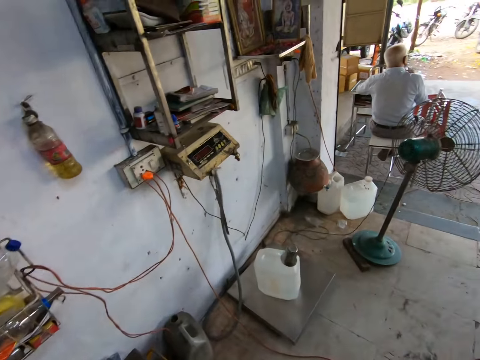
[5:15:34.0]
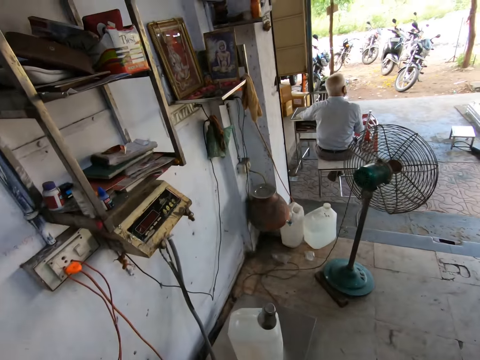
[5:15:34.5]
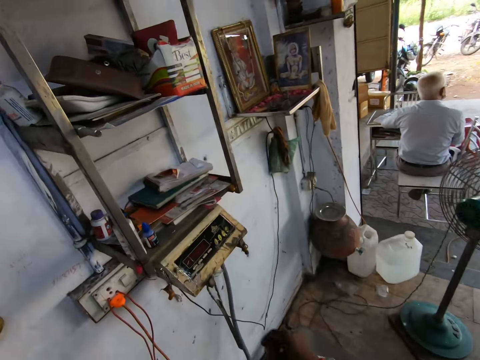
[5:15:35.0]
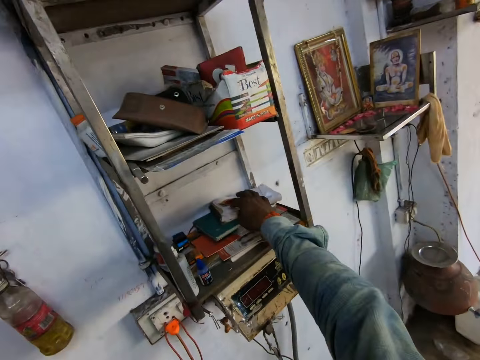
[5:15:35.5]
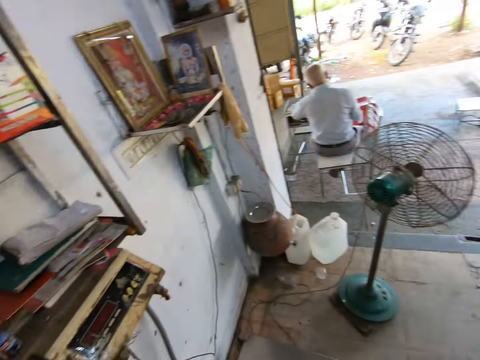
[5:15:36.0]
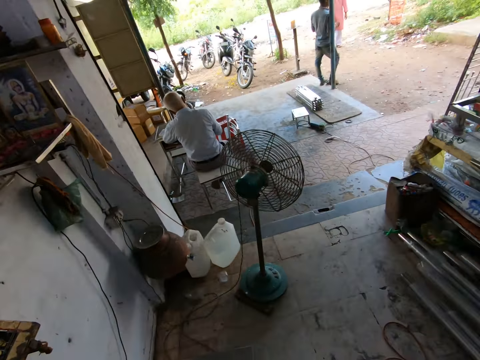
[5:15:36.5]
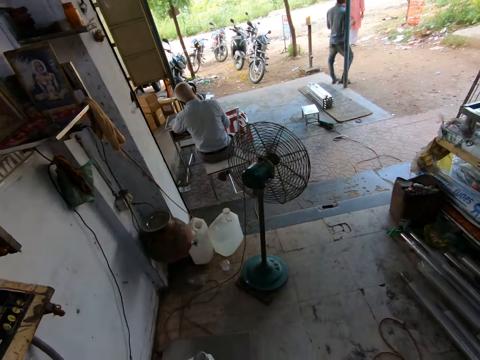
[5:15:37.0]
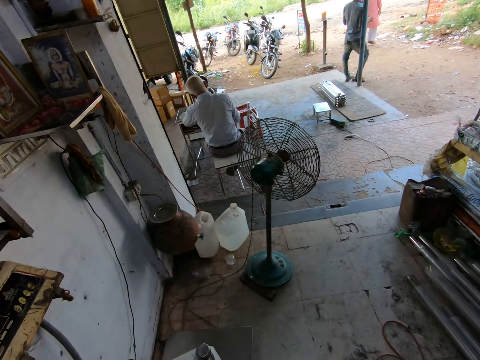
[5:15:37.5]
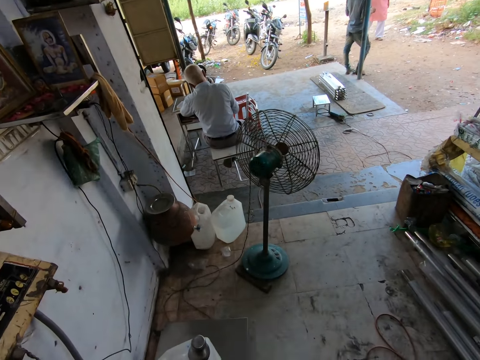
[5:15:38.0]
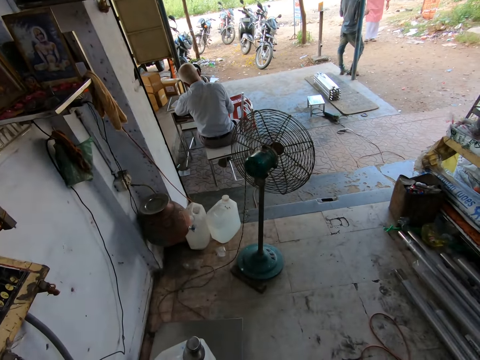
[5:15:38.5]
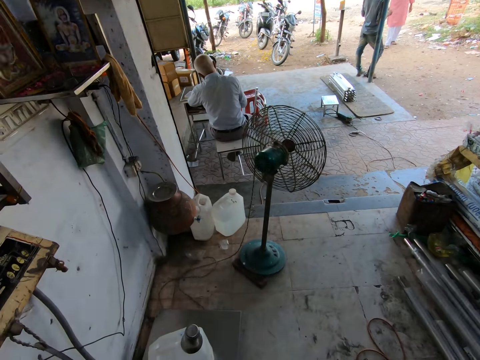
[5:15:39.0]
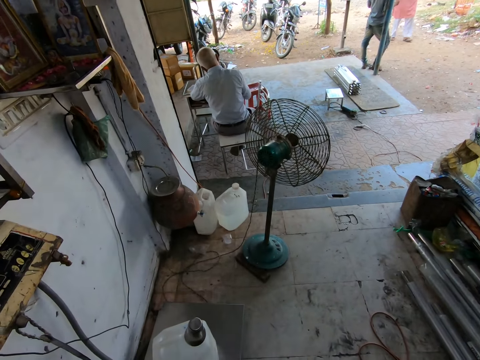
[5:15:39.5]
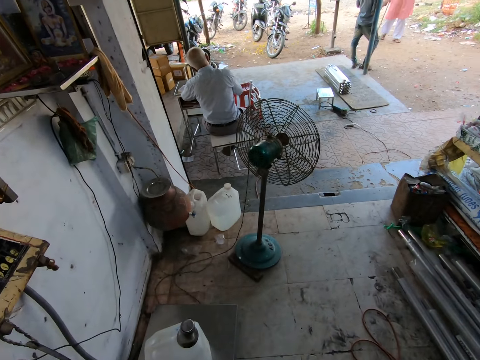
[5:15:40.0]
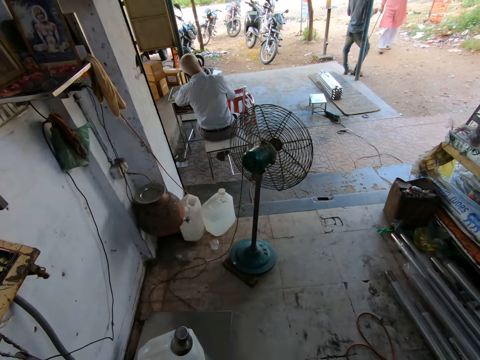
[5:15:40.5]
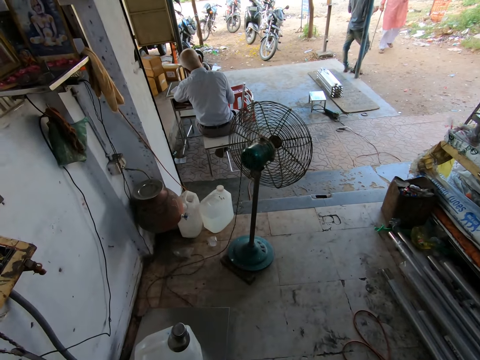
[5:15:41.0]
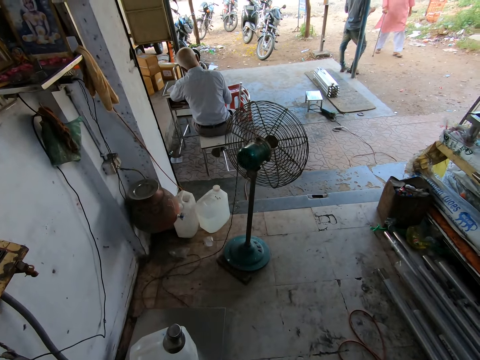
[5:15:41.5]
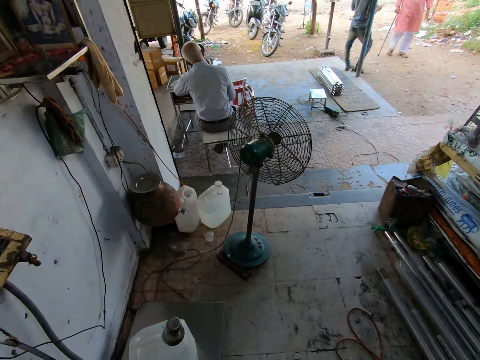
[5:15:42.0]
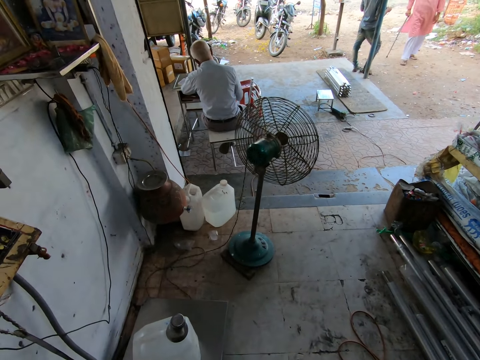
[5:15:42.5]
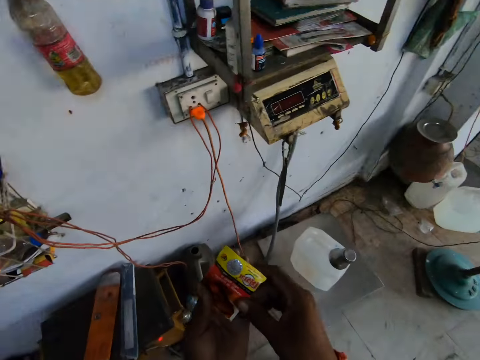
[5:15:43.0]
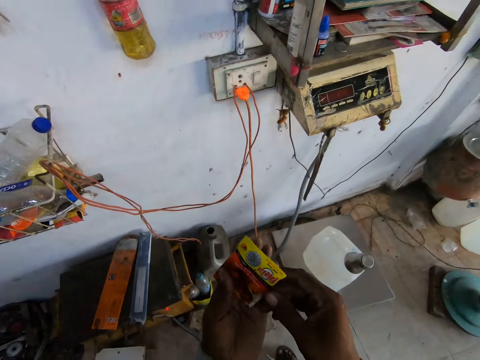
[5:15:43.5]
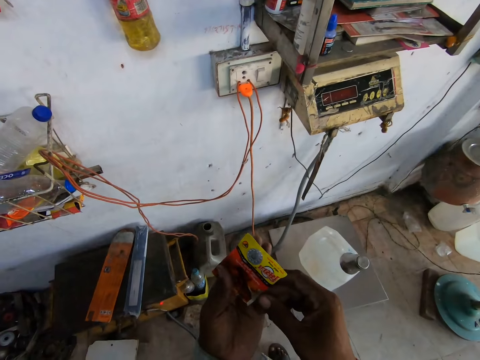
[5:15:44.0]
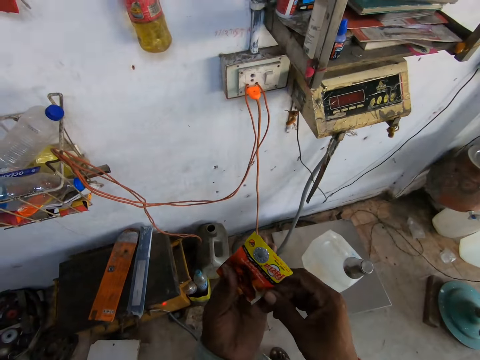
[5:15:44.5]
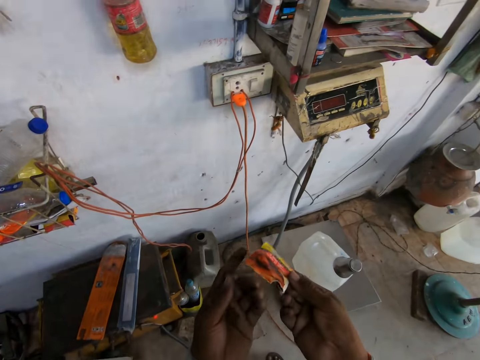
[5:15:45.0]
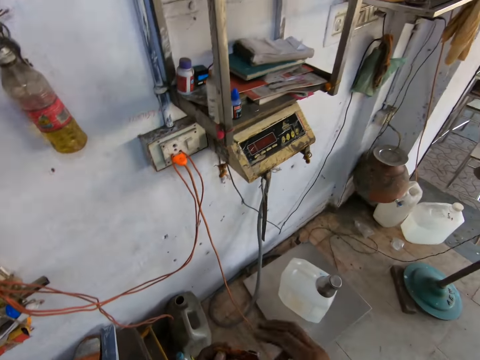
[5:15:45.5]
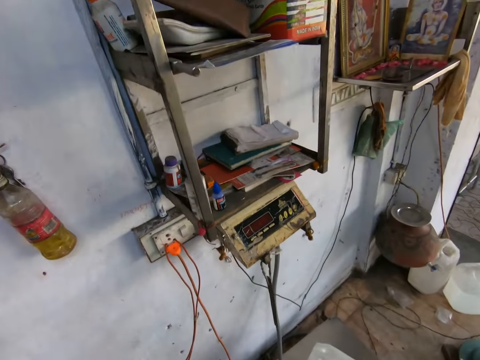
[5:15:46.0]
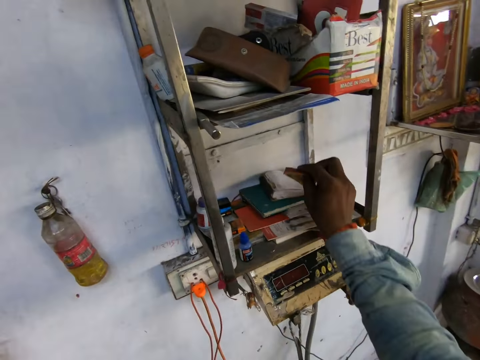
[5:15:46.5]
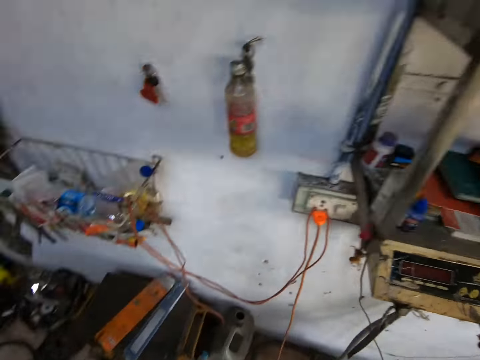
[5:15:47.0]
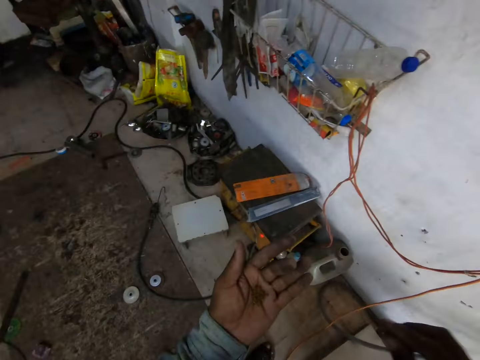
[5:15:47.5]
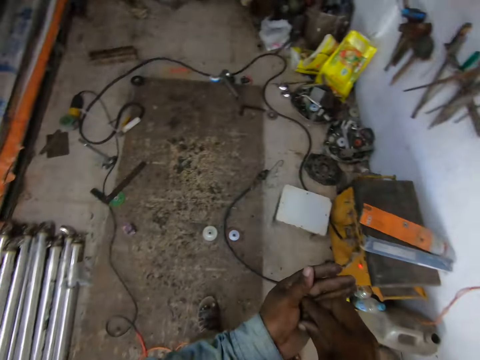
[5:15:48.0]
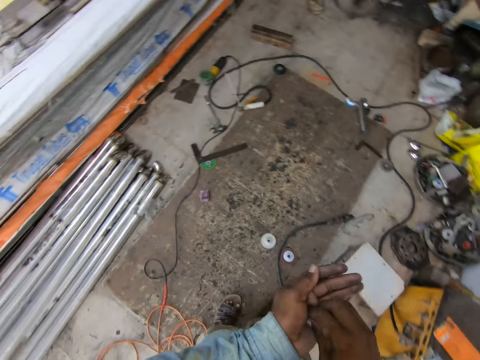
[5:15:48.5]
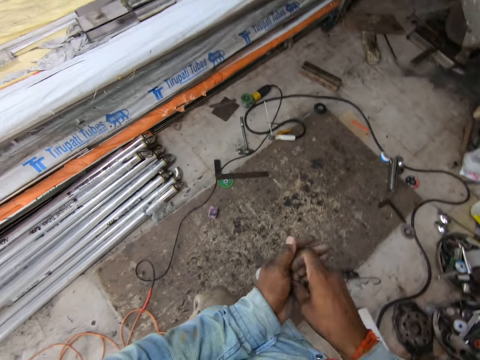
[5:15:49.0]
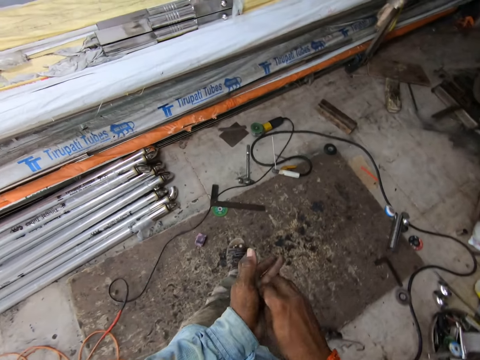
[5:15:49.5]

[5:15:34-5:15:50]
The camera wearer picks a packet or piece of paper from a shelf with his right hand. He pours granules from the packet in his right hand on his left hand. He holds the packet with his hands. He puts the packet on the shelf with his right hand. He squeezes the granules in his left hand with his right hand.

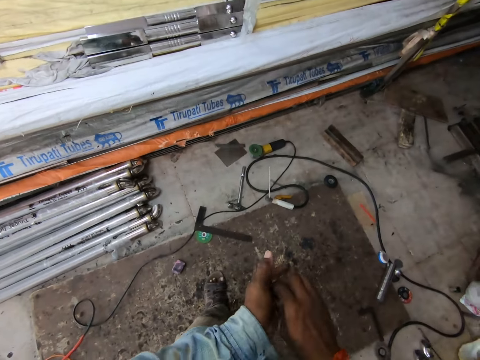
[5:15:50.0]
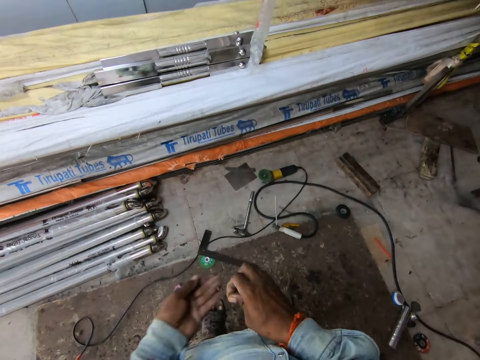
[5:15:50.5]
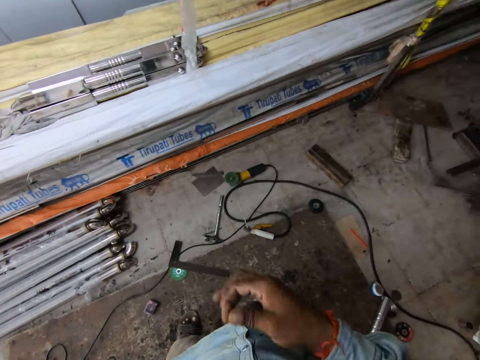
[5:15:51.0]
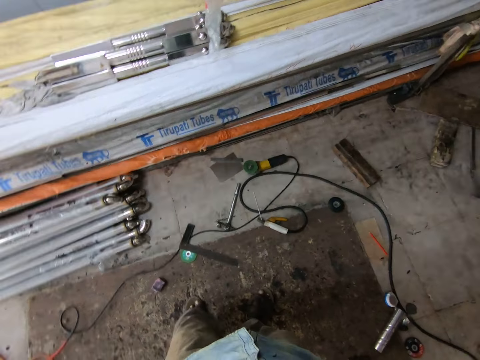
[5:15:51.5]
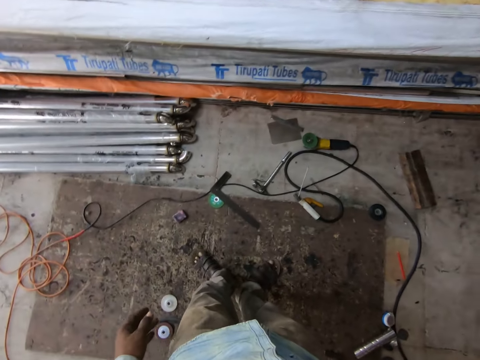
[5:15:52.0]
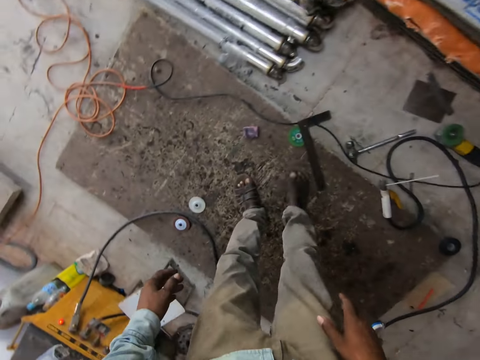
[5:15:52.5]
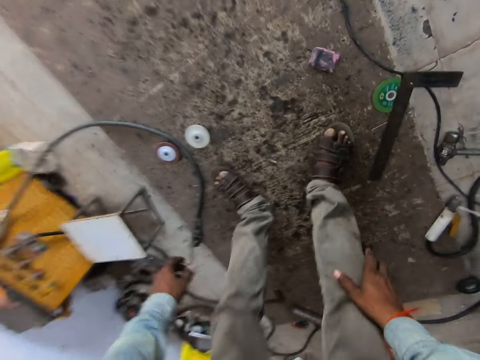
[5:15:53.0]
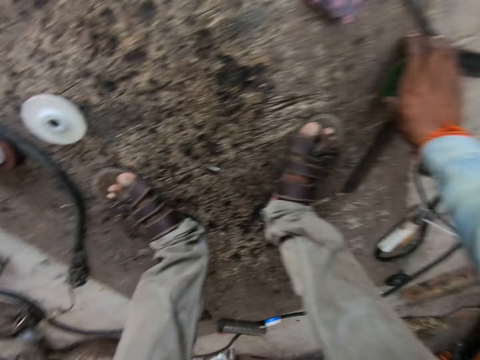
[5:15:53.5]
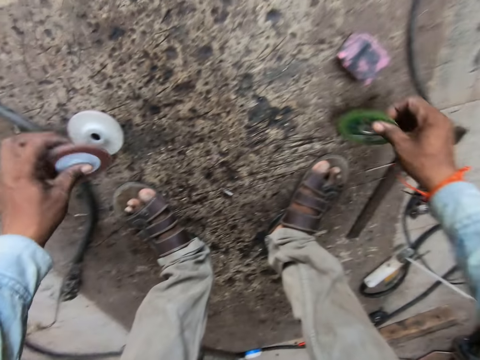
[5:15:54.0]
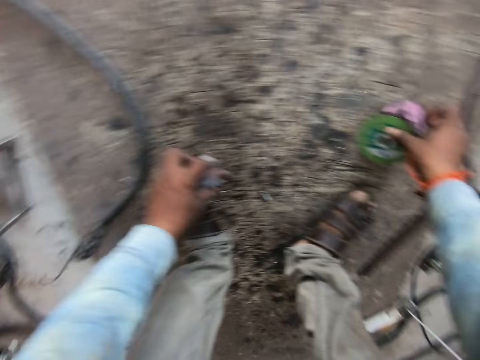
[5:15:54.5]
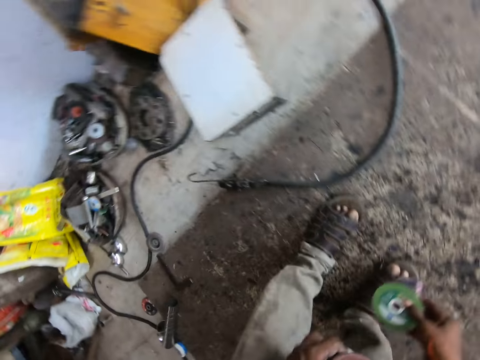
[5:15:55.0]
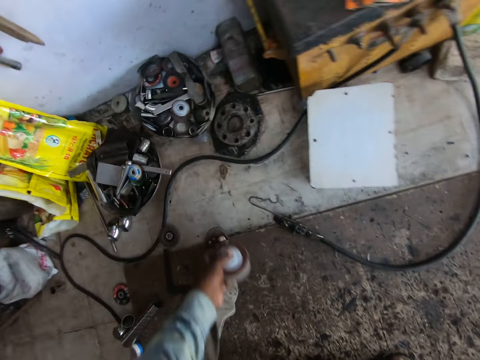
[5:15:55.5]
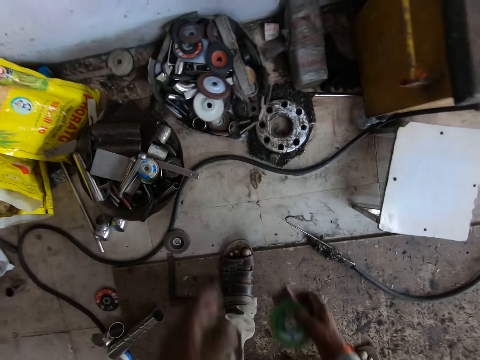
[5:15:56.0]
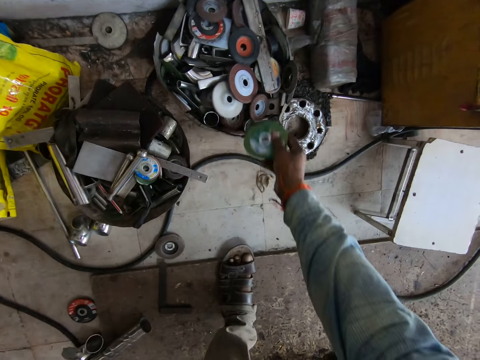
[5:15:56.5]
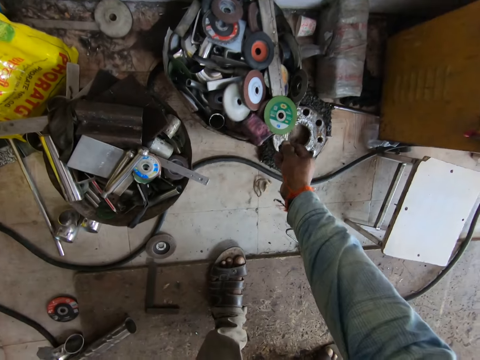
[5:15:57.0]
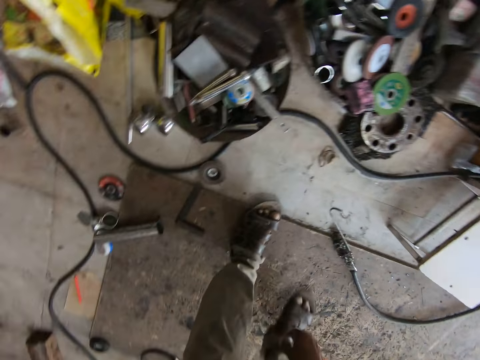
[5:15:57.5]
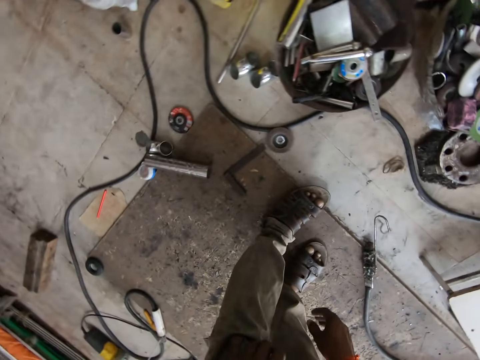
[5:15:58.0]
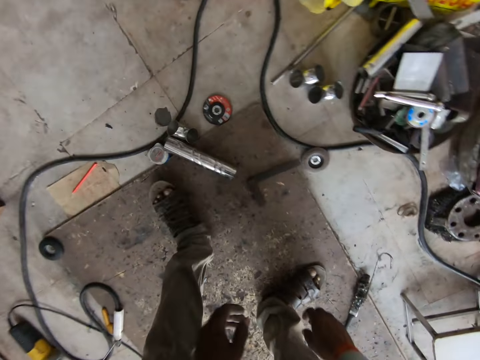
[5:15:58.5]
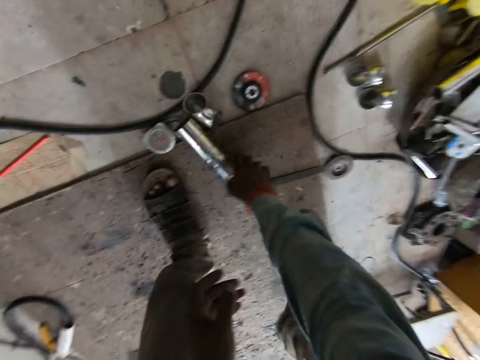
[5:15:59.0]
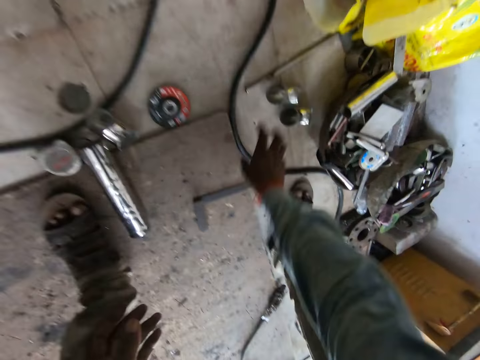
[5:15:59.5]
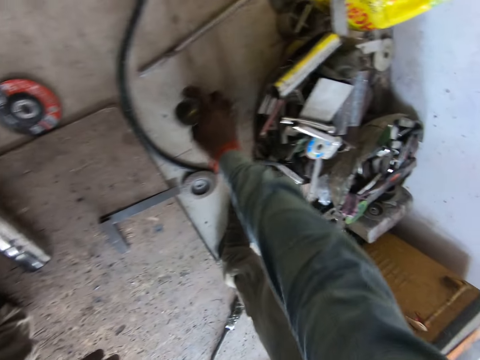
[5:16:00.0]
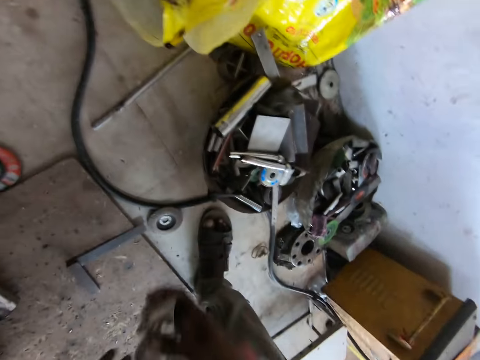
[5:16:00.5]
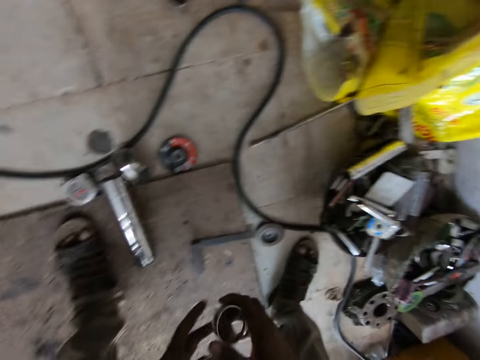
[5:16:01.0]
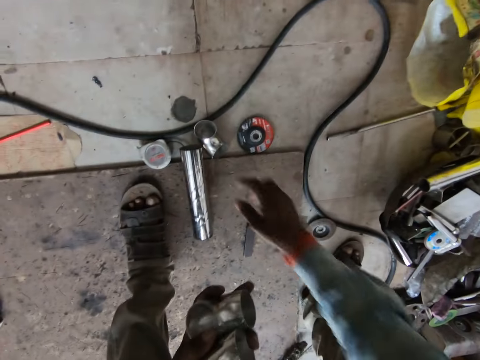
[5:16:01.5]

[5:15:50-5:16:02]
The camera wearer puts the granules in his mouth with his right hand. He bends towards the floor. He picks an angle grinder blade or grinder disc from the floor with his left hand. He picks an angle grinder blade from the floor with his right hand. He picks a carton from the floor with his right hand. He picks a plastic flange from the floor with his left hand. He drops the angle grinder blade and the plastic flange on the table with his left hand. He throws the grinder discs to the box. He drops the carton on the table with his right hand. He drops the angle grinder blade on the table with his right hand. He moves an aluminum tube on the floor with his right hand. He picks an aluminum elbow from the floor with his right hand. He picks metals from the floor. He passes an iron plate from his right hand to his left hand.
